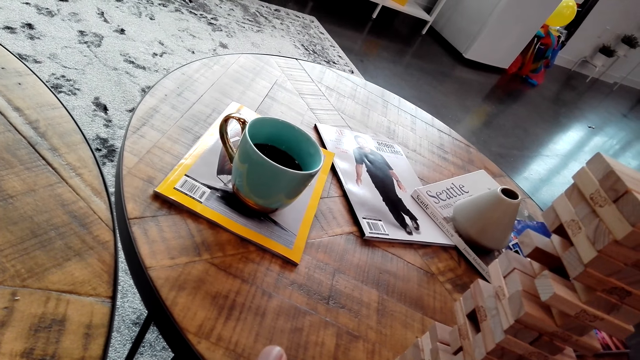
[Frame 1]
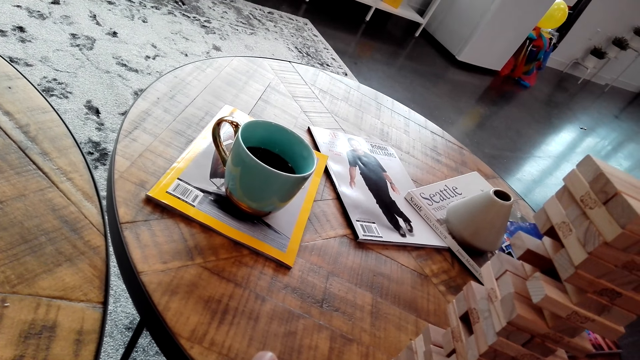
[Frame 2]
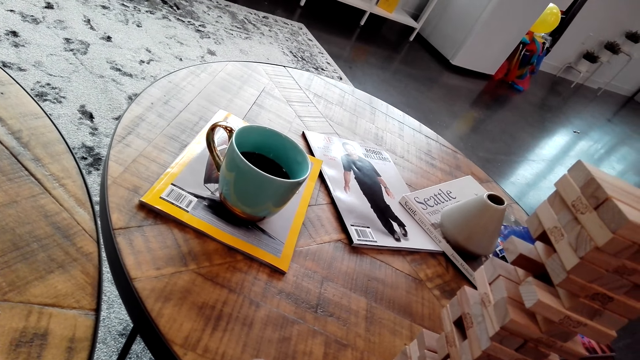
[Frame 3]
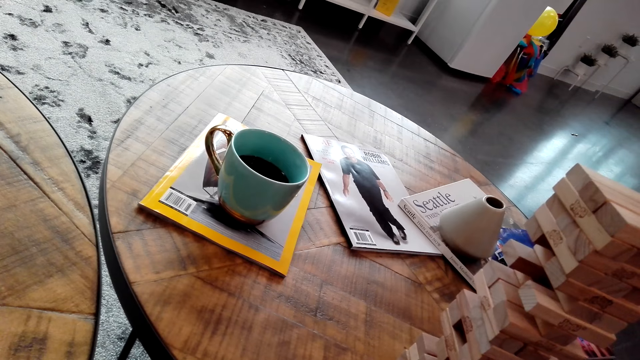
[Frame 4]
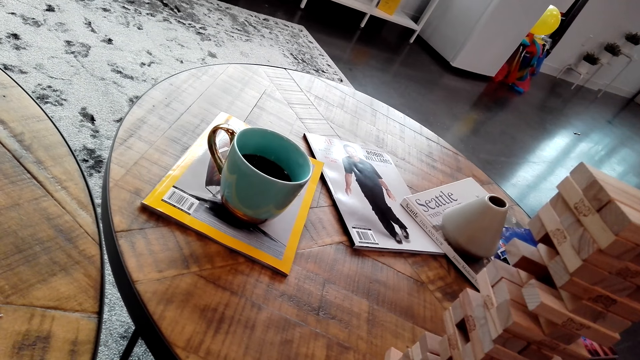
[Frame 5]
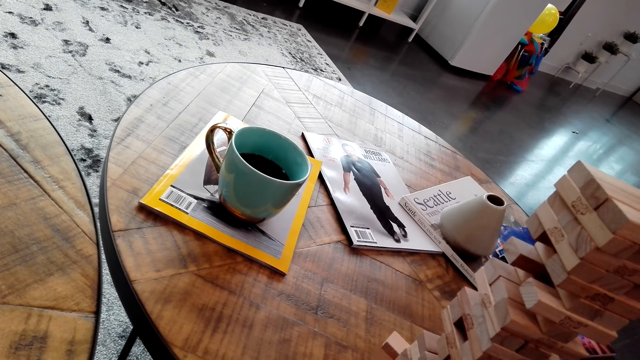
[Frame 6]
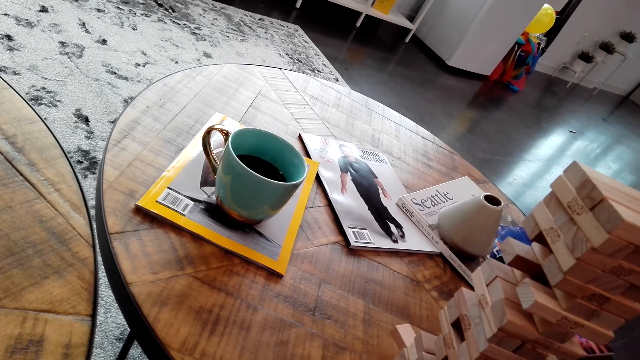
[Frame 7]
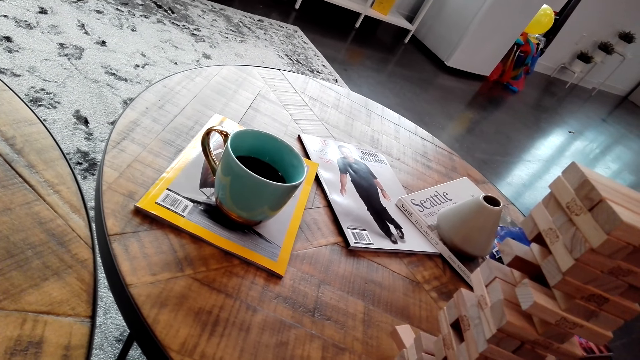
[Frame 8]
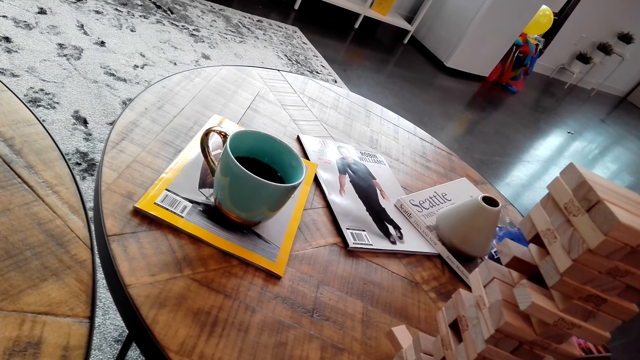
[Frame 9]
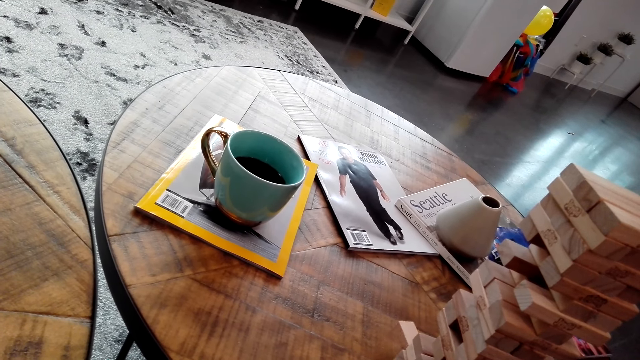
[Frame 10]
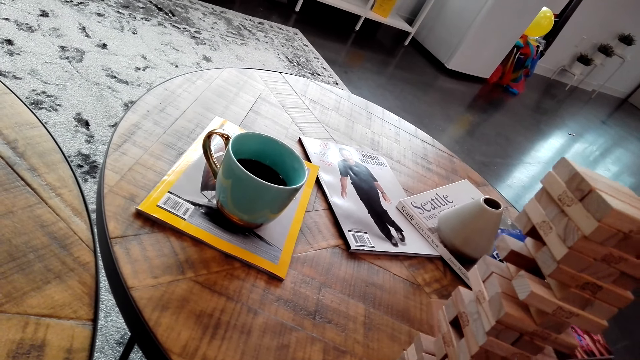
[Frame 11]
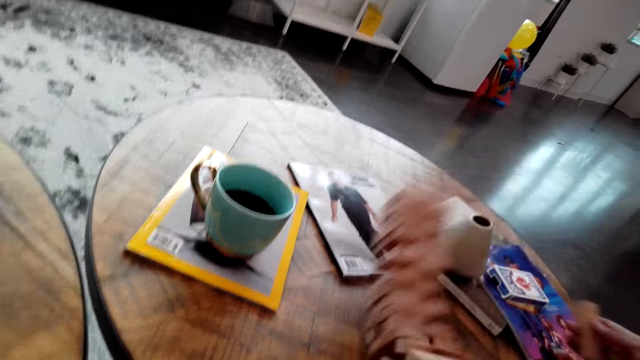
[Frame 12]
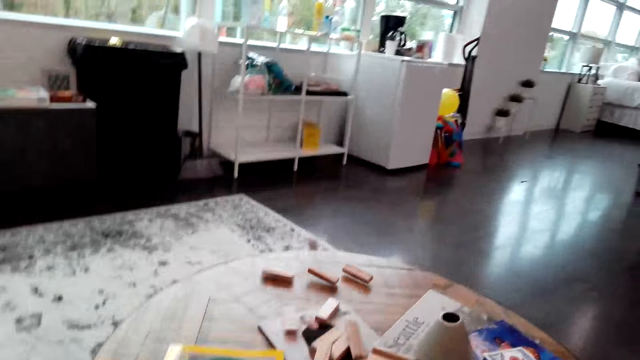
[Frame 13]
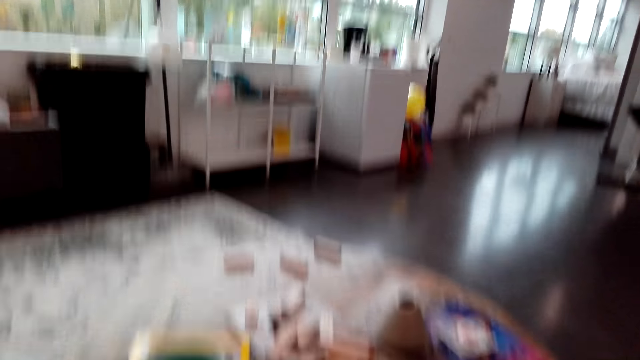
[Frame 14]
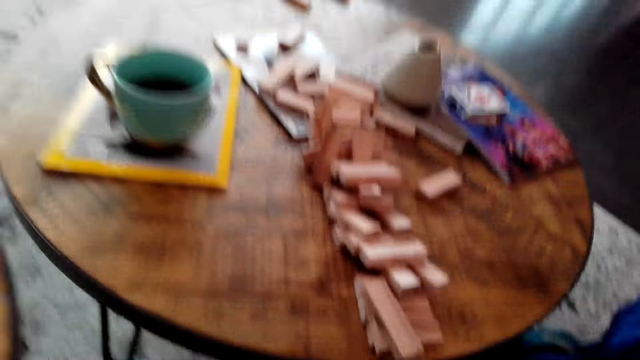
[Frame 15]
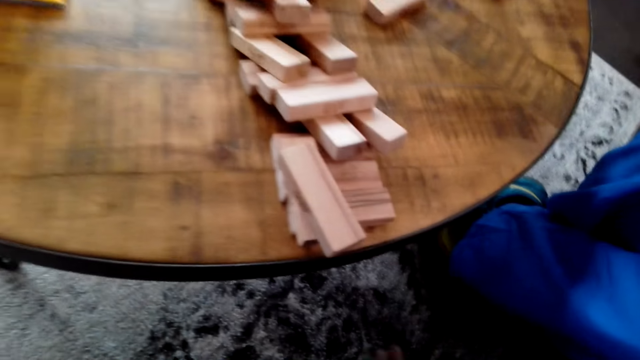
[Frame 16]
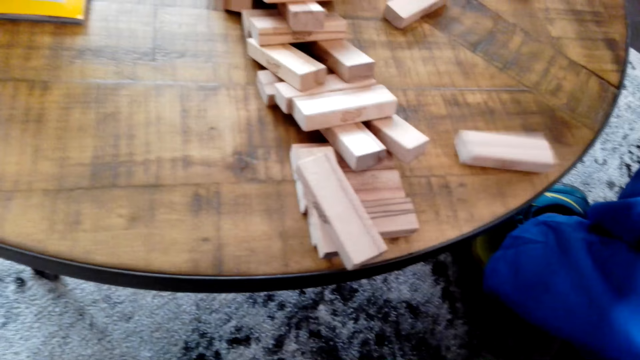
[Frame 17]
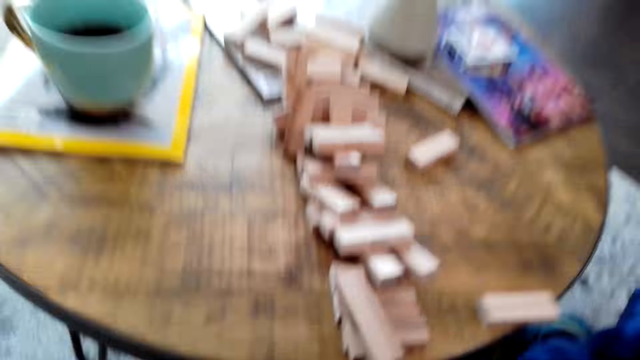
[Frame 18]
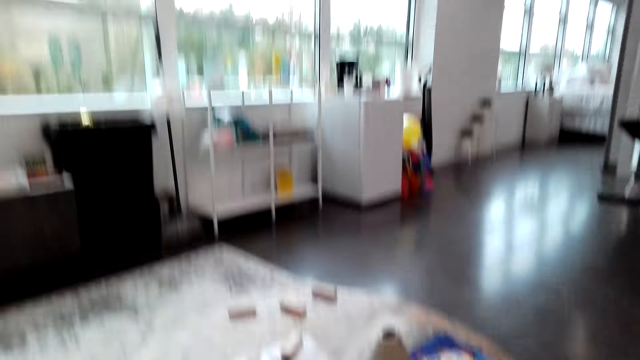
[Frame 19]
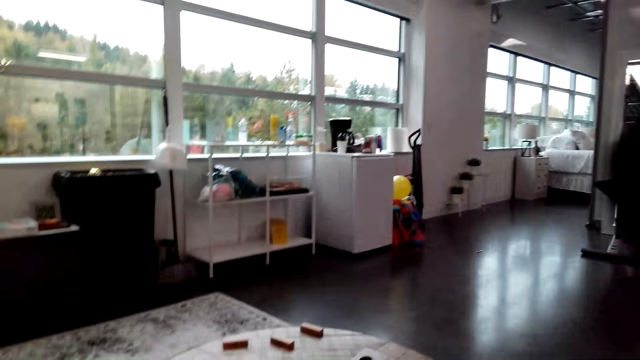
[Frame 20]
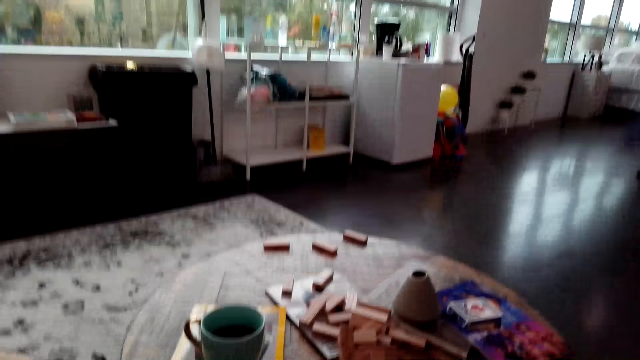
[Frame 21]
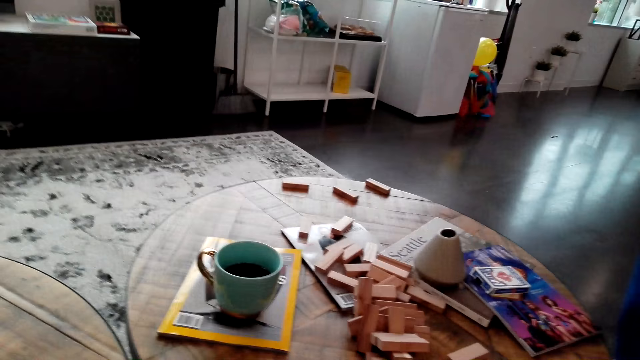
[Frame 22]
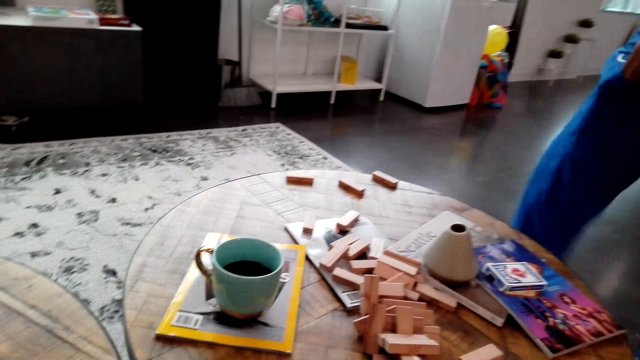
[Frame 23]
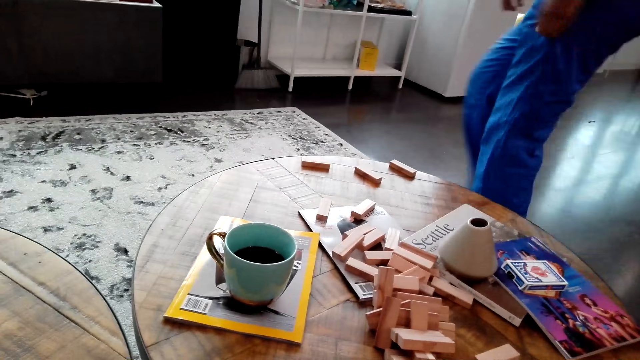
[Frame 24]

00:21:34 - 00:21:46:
The camera wearer pulls a jenga piece. The person pulls a piece of jenga on the jenga tower. The camera wearer drops a jenga piece. The person drops a jenga piece on the table and stands up.

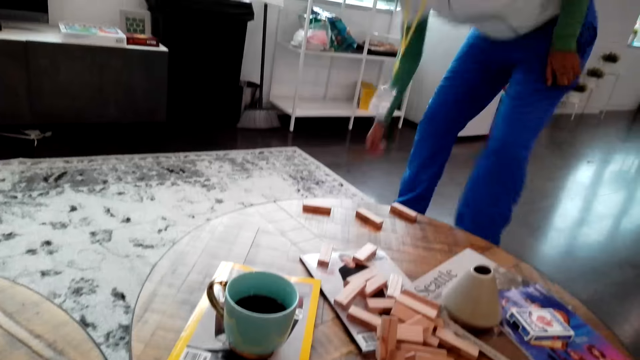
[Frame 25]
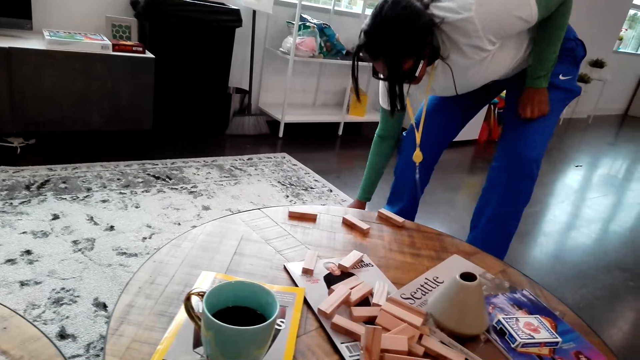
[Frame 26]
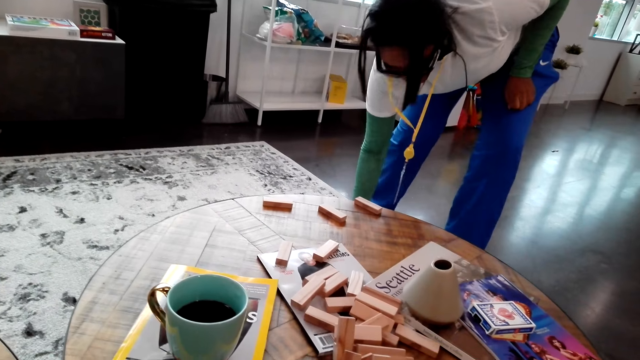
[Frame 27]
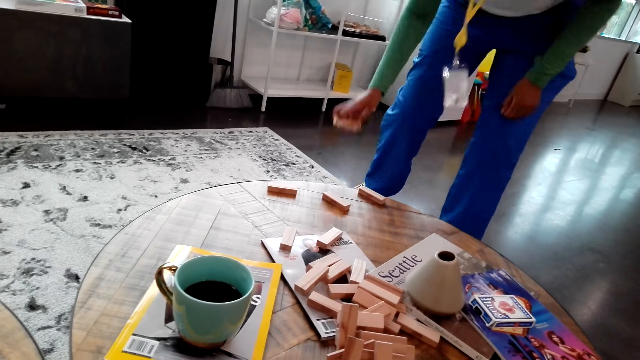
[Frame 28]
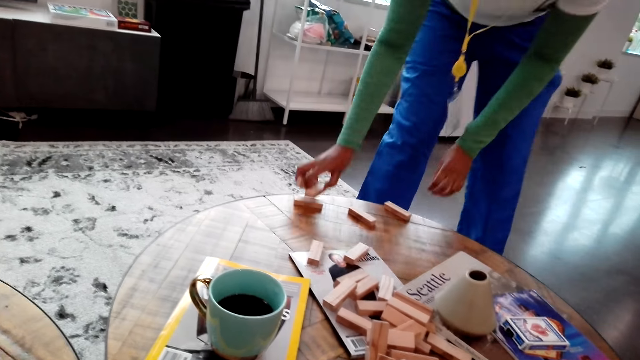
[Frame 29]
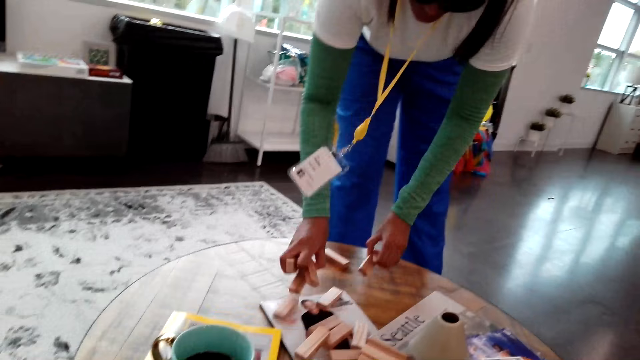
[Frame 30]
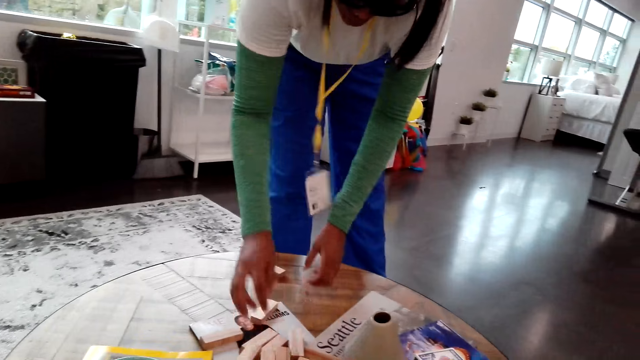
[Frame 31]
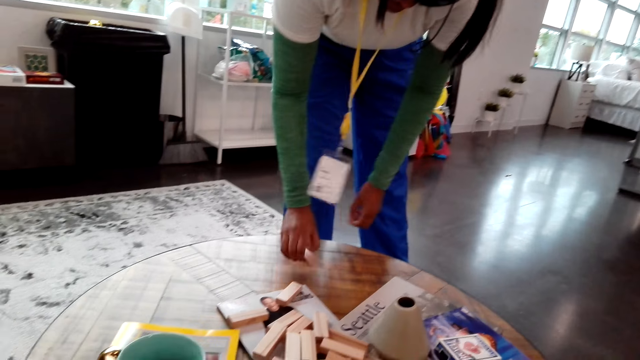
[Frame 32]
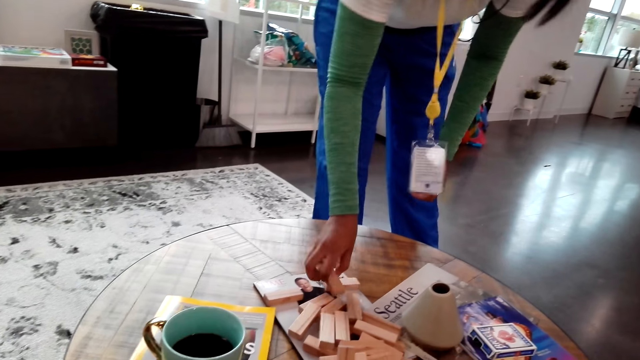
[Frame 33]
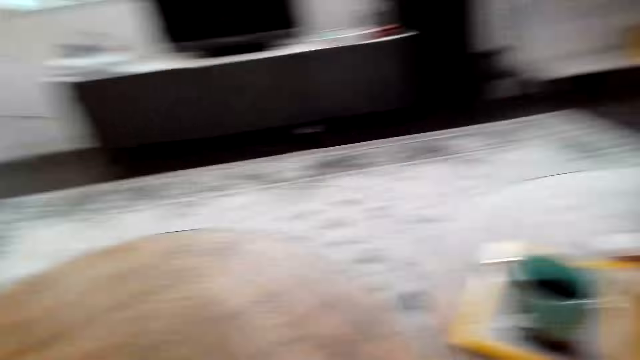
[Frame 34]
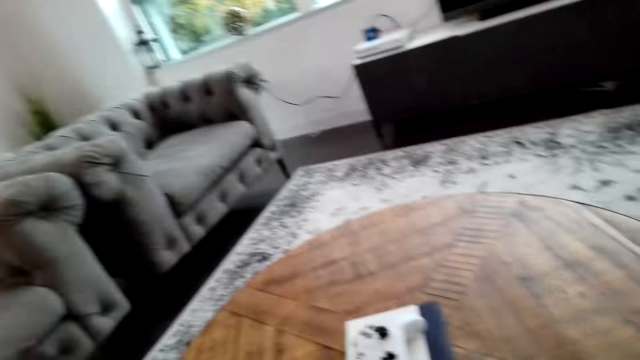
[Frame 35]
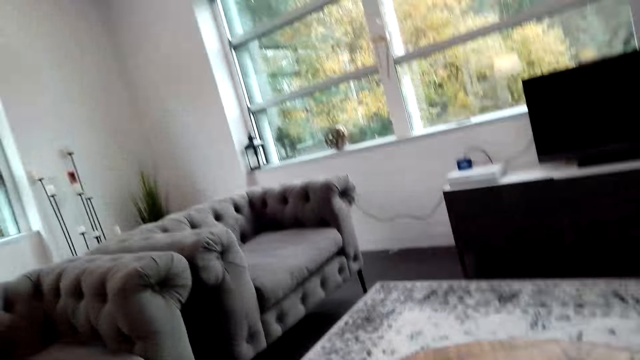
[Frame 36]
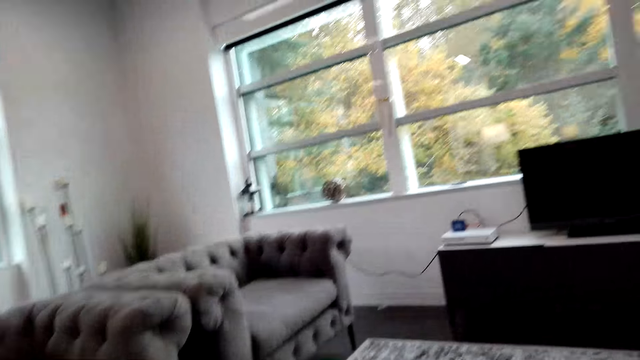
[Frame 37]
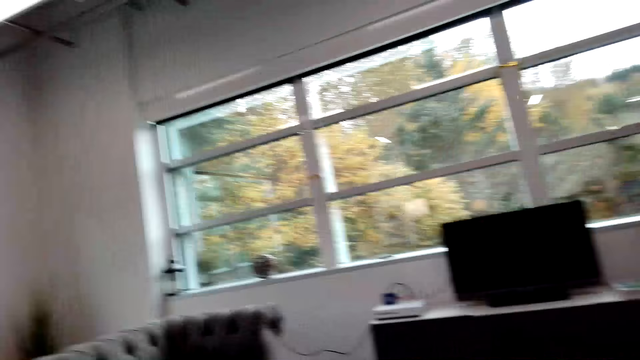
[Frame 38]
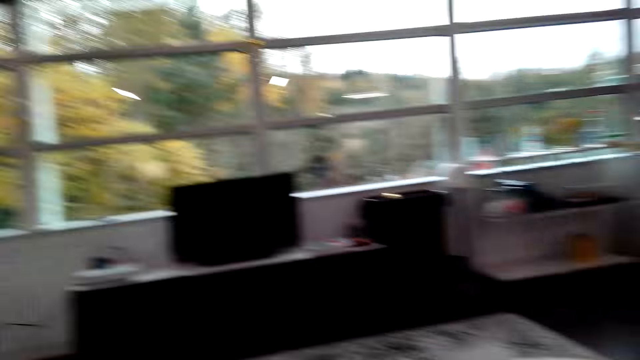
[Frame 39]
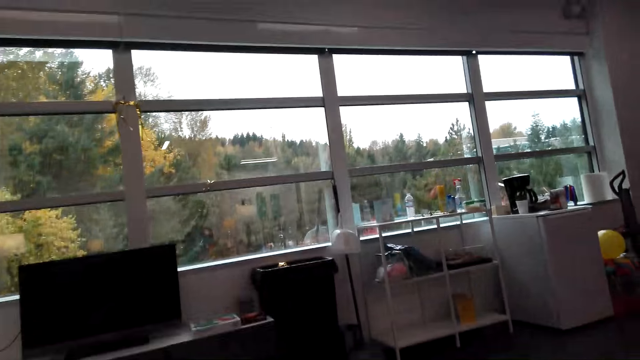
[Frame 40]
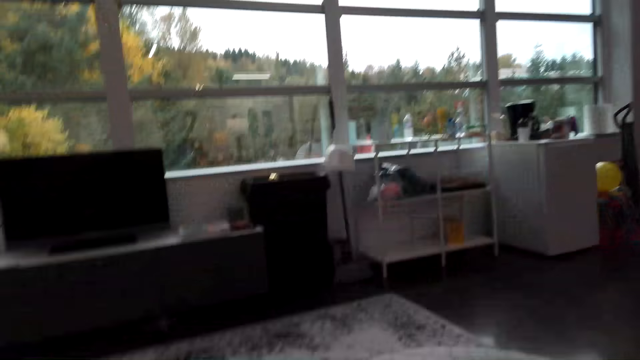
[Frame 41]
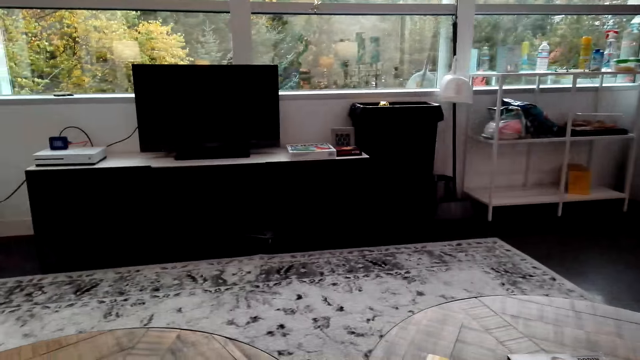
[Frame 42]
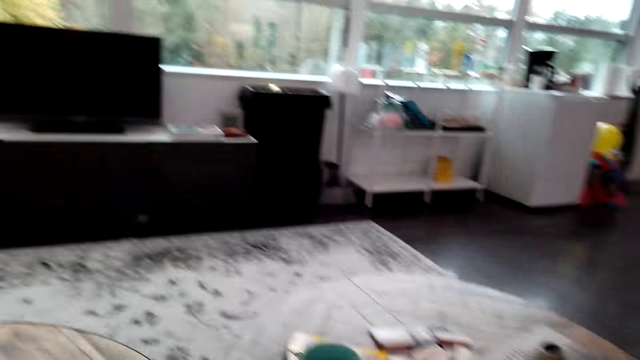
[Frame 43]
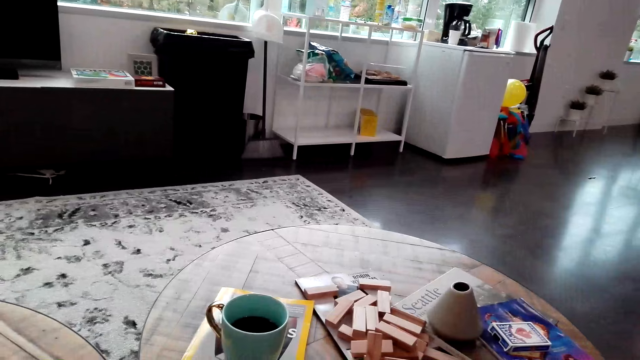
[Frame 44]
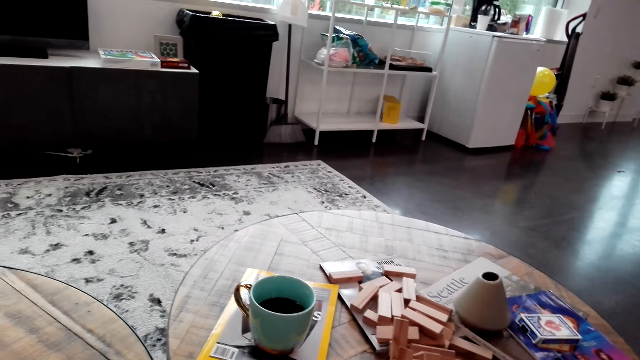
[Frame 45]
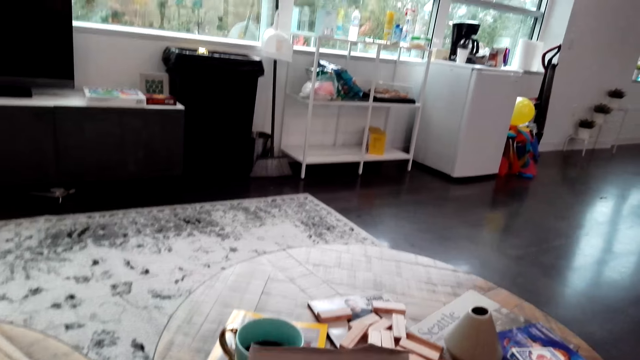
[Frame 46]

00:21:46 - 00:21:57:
The woman picks up the jenga pieces on the floor and puts the jenga pieces on the table.
